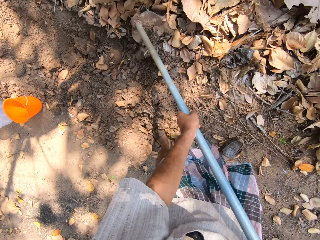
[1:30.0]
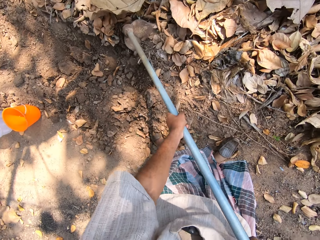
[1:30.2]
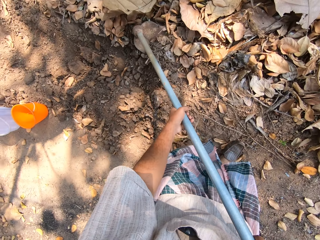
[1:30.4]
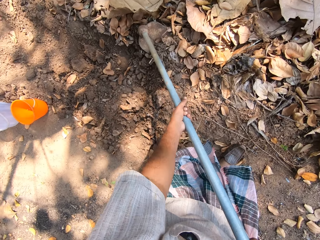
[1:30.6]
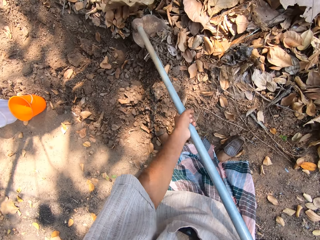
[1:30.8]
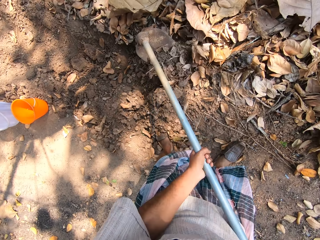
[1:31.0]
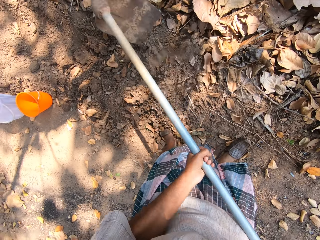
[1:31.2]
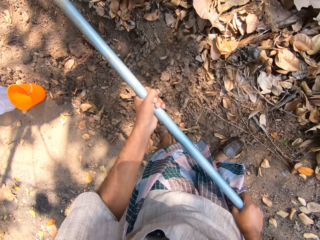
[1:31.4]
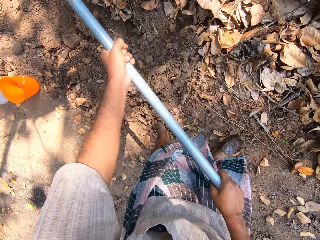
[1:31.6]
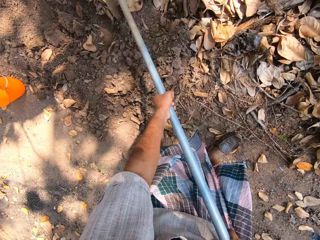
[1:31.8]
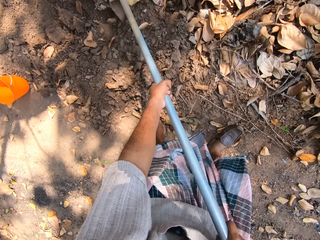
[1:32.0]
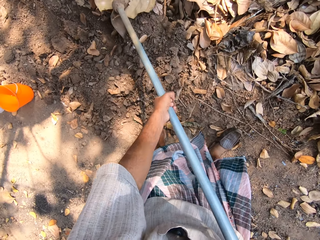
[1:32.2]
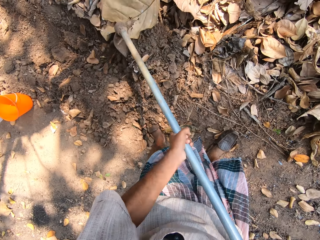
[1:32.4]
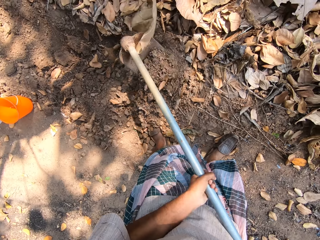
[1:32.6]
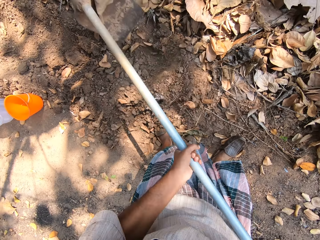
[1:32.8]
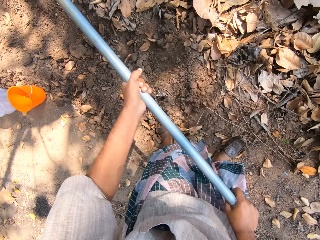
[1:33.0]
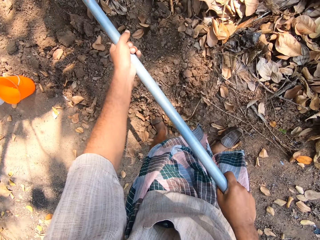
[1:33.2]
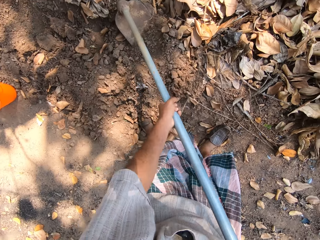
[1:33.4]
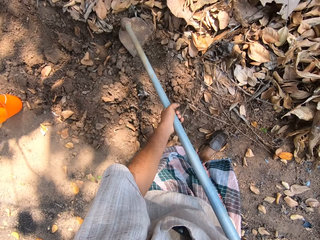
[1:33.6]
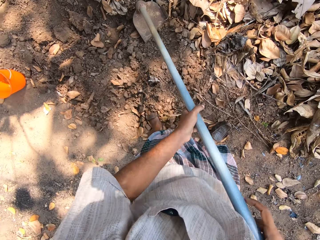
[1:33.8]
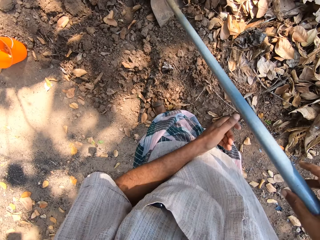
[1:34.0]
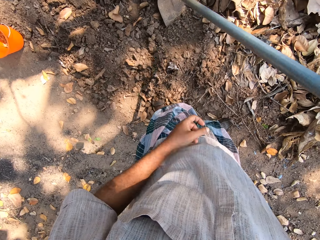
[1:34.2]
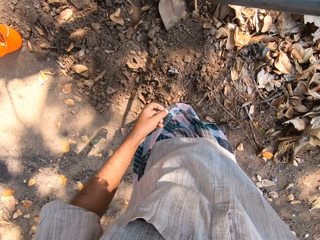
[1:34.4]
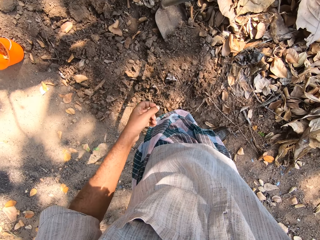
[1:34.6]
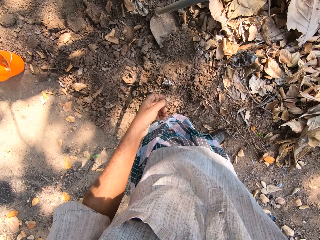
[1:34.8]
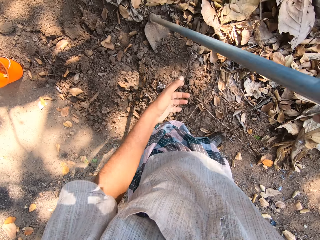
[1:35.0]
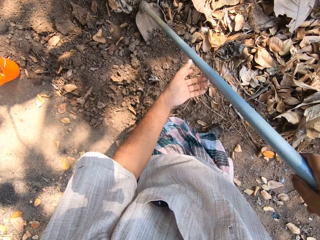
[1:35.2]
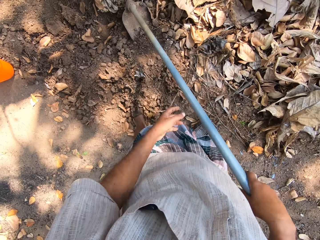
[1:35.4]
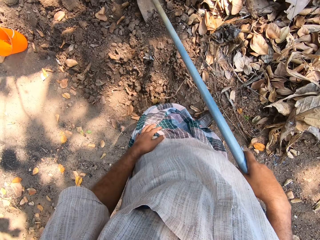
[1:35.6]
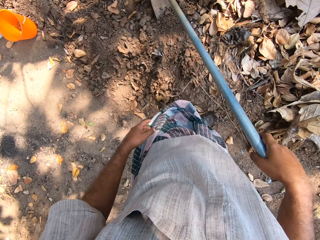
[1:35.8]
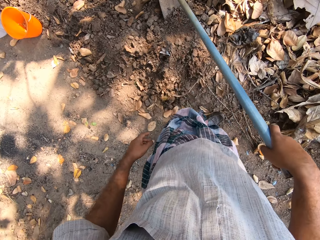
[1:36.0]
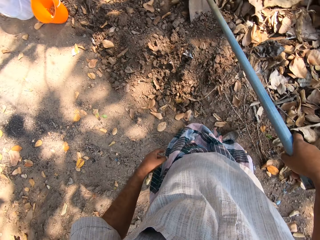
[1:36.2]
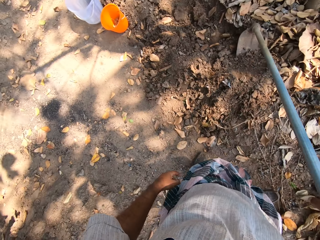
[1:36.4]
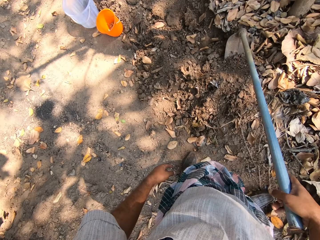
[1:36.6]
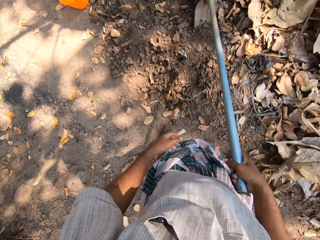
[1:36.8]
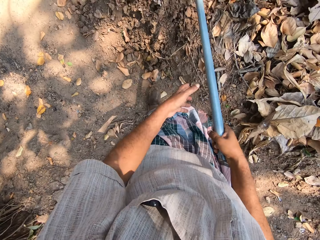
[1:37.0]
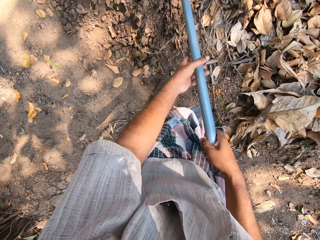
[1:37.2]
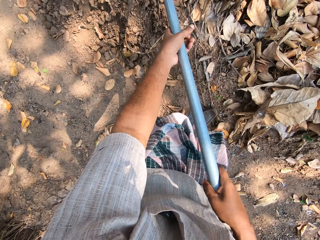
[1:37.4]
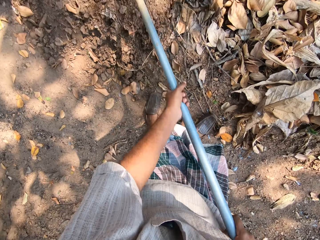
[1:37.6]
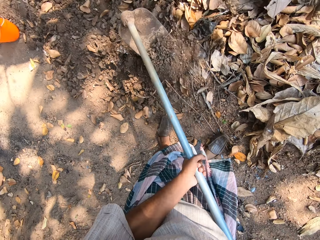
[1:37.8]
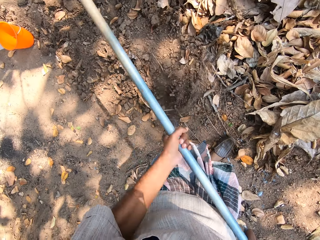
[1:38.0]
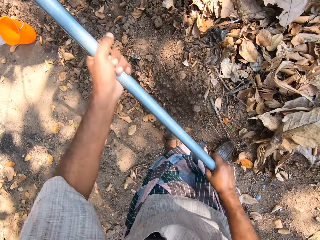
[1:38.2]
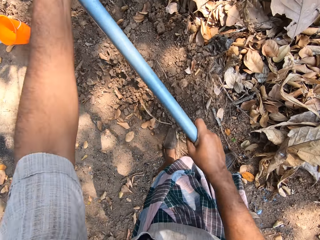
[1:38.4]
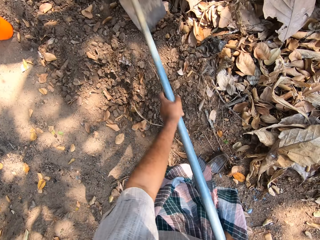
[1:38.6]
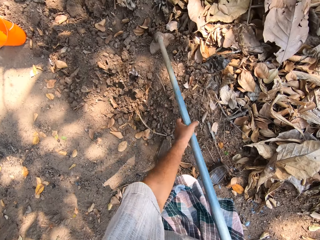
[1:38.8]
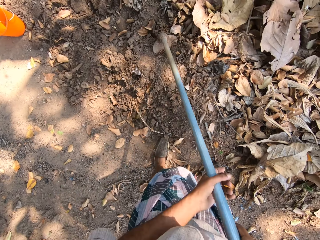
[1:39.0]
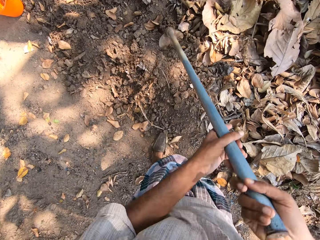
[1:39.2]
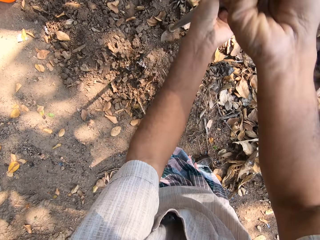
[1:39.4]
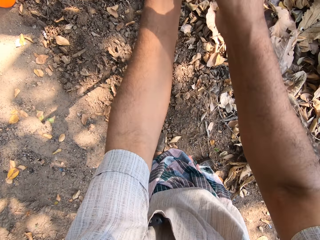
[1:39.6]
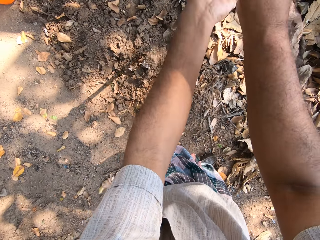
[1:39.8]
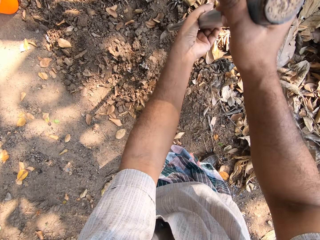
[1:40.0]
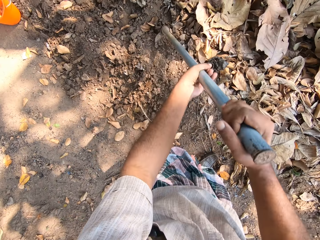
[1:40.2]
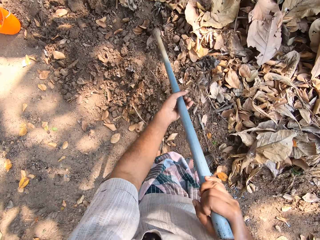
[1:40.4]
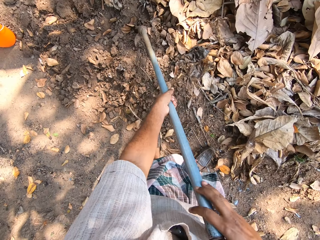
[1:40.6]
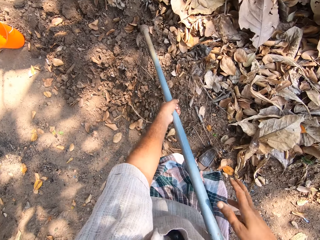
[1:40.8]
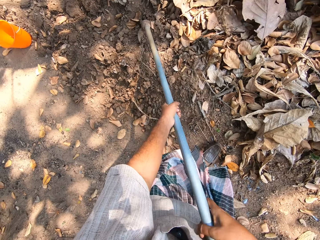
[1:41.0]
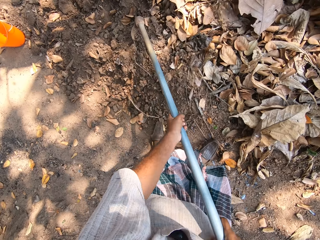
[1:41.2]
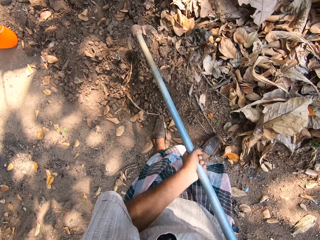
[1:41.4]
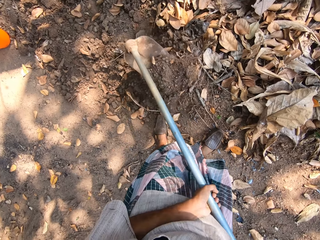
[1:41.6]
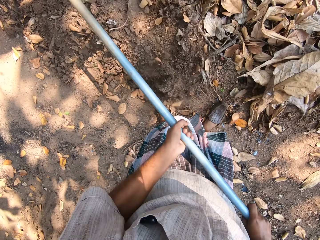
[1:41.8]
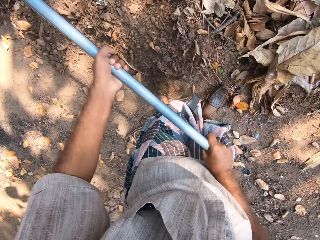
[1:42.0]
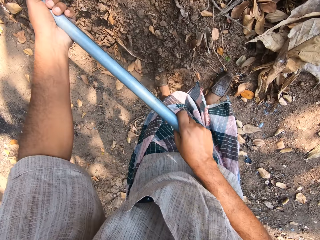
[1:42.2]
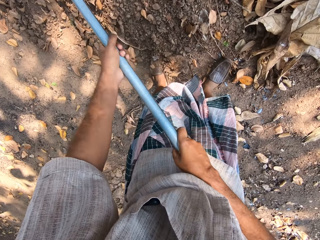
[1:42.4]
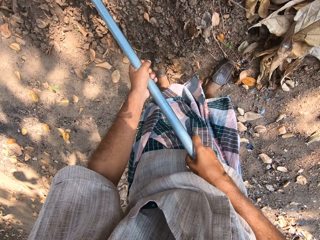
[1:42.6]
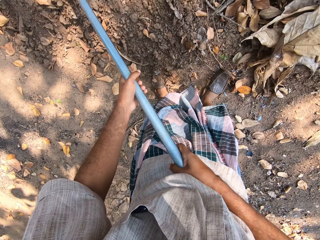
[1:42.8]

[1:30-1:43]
The camera wearer digs a hole in the floor with the hoe in both hands. They move on the ground. They dig a hole in the floor with the hoe in both hands again.

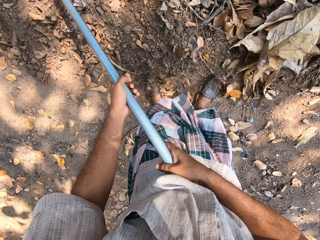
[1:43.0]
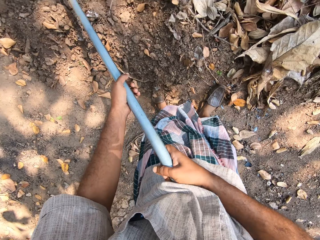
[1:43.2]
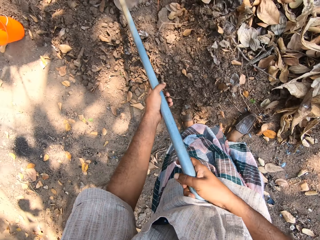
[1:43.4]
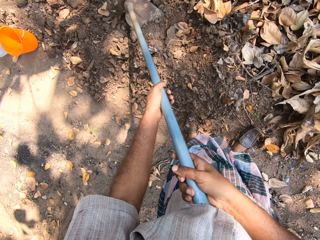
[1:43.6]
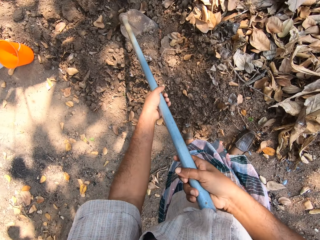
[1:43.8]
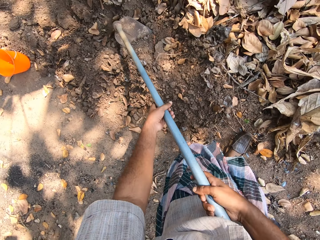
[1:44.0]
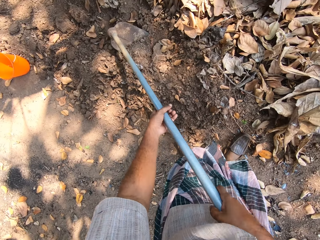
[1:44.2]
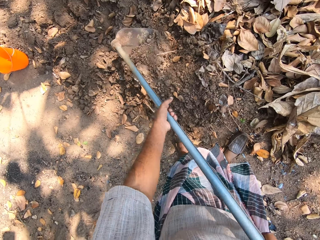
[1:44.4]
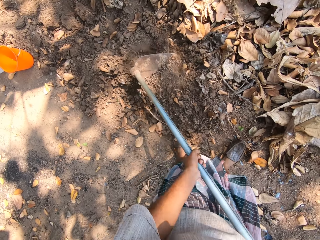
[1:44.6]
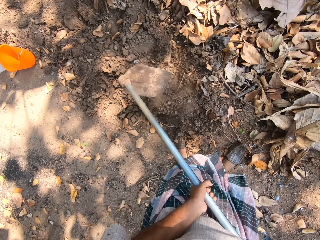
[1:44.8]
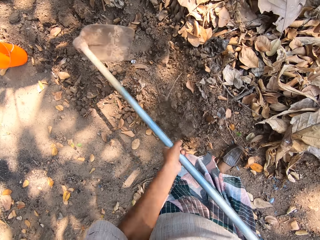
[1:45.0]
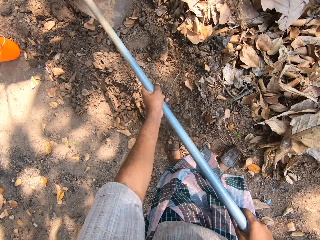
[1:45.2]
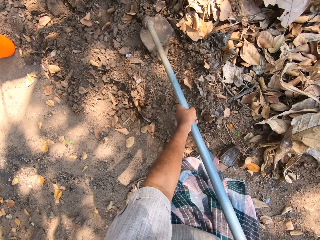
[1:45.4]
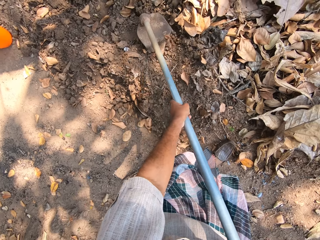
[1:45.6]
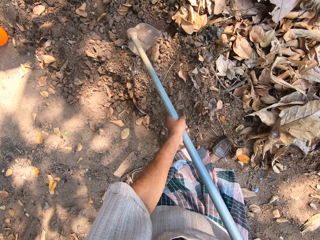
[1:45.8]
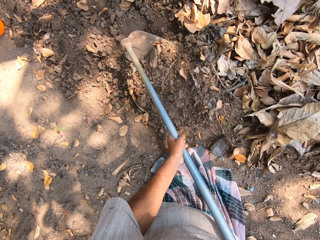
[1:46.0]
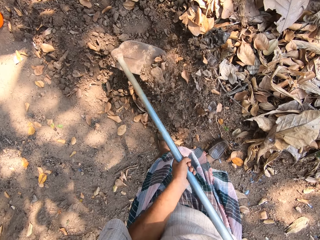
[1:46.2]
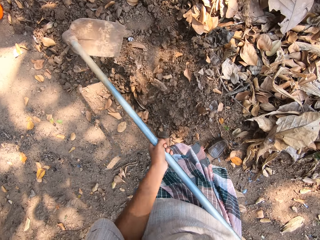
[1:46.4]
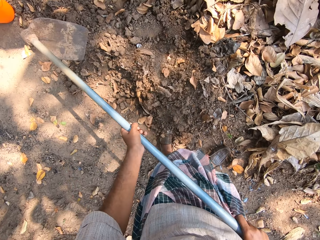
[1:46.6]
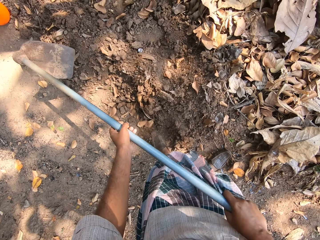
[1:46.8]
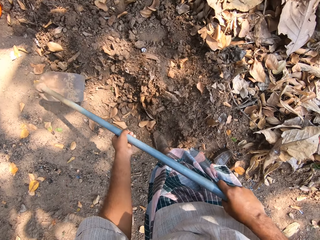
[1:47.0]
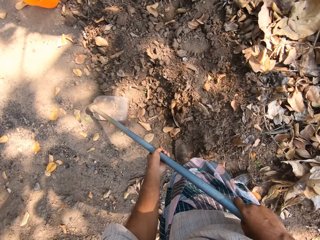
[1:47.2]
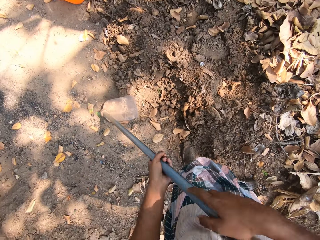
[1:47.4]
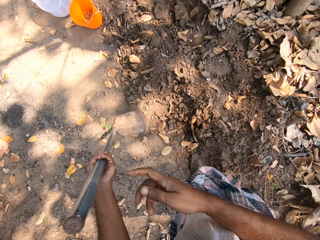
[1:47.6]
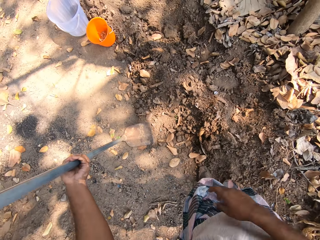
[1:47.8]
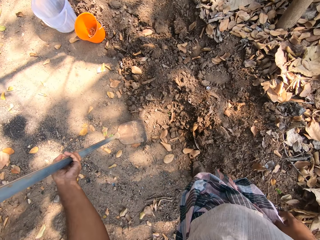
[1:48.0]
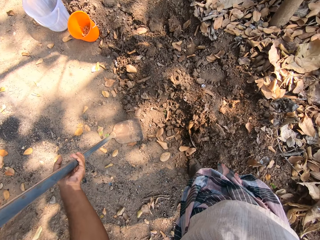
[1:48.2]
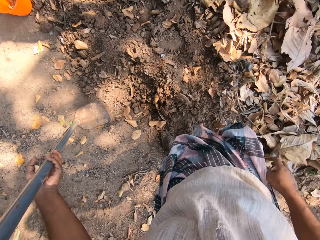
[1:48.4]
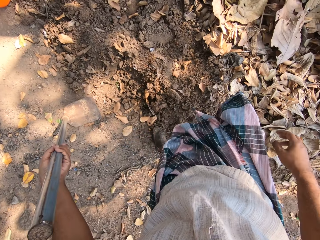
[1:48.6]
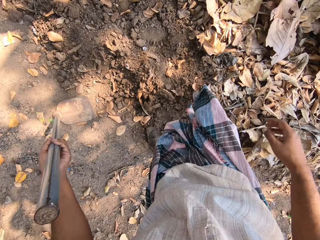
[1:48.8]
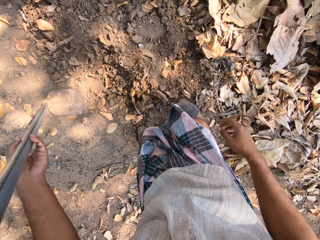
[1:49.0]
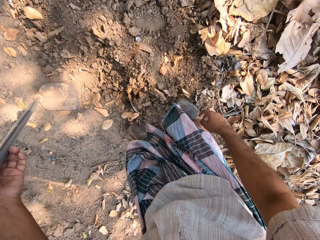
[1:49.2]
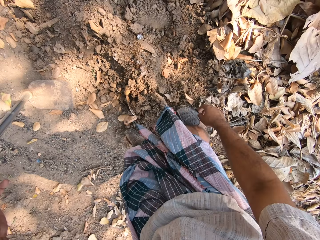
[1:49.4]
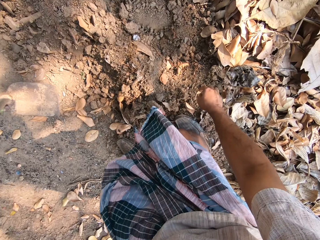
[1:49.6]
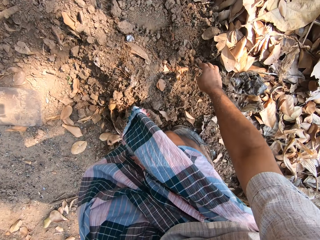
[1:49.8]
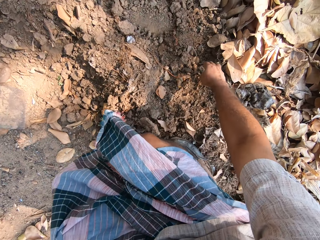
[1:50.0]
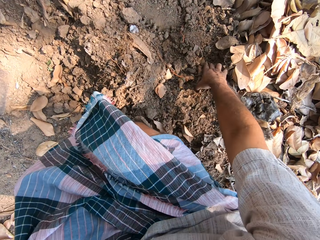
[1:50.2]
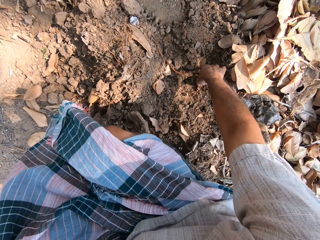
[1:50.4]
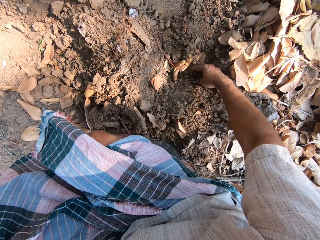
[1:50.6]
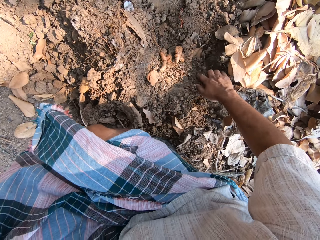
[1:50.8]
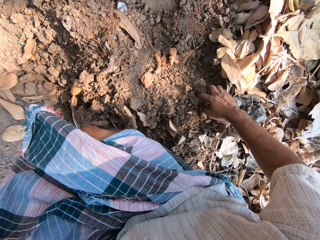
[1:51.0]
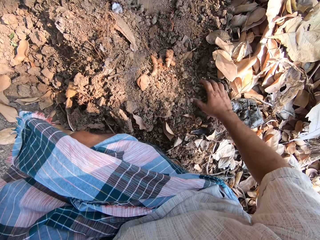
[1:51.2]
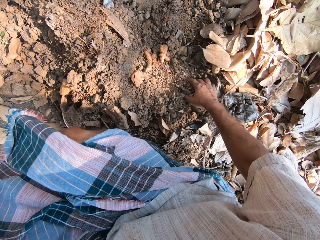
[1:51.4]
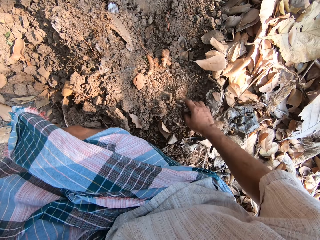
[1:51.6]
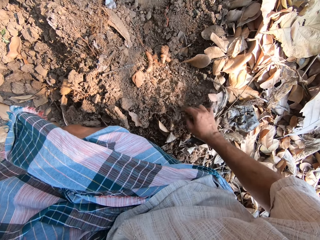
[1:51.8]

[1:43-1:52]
The camera wearer places the hoe on the ground. He digs the floor with his right hand. He moves the soil with his hand.
